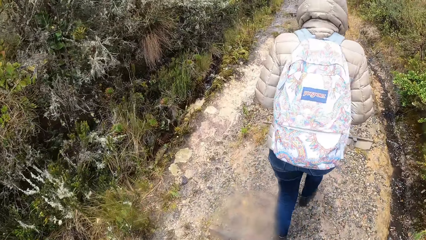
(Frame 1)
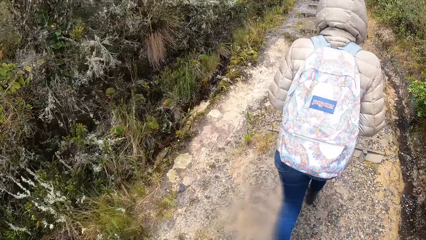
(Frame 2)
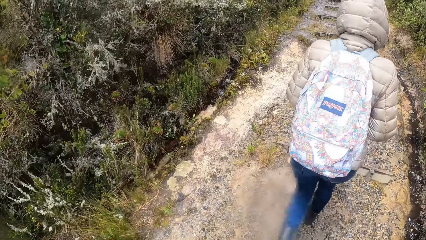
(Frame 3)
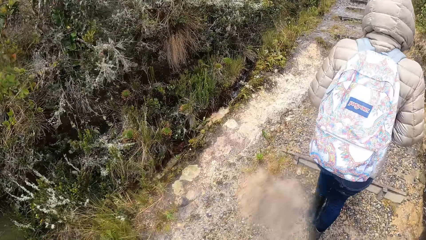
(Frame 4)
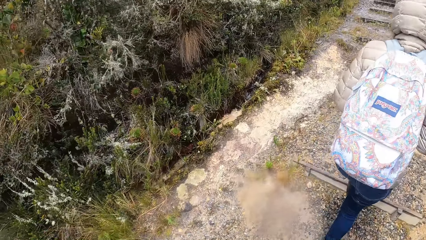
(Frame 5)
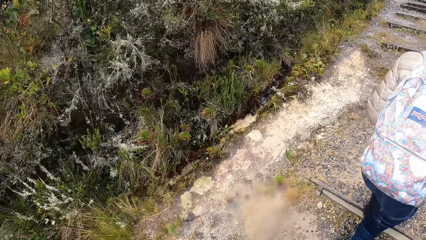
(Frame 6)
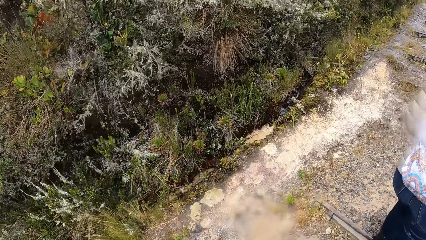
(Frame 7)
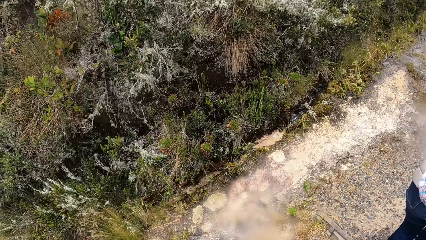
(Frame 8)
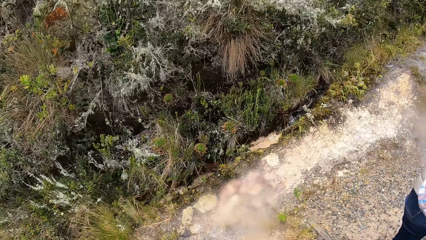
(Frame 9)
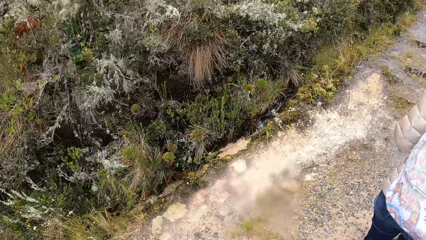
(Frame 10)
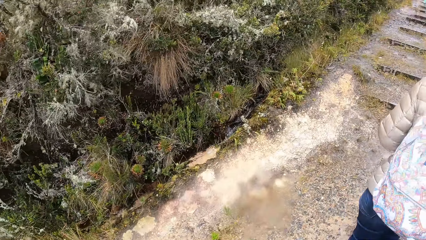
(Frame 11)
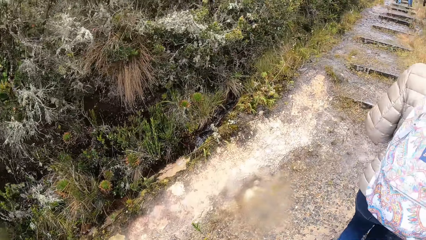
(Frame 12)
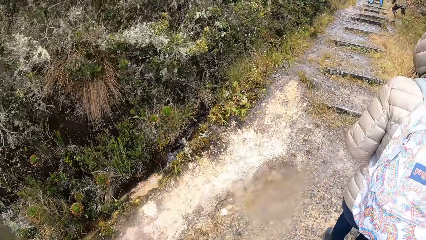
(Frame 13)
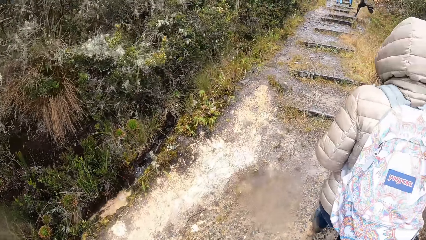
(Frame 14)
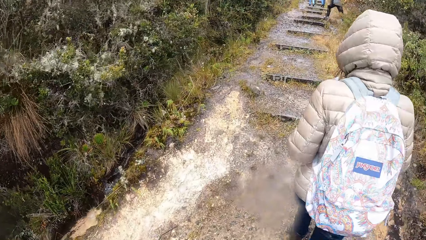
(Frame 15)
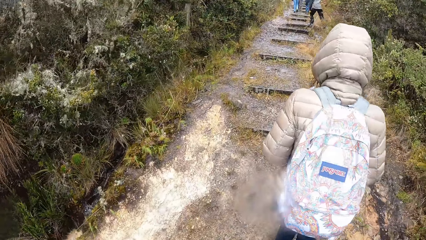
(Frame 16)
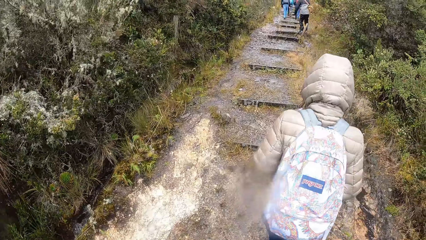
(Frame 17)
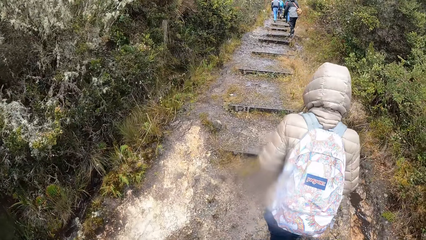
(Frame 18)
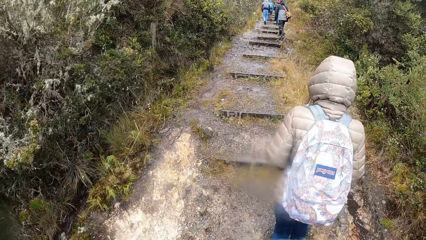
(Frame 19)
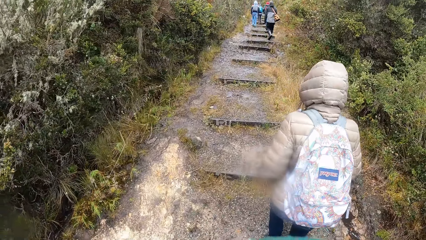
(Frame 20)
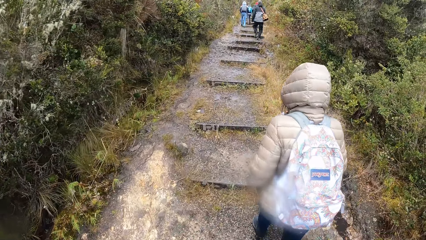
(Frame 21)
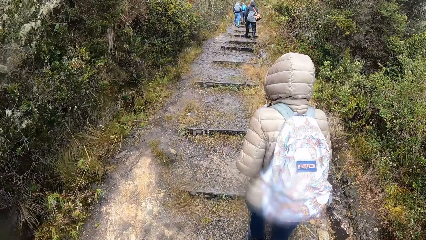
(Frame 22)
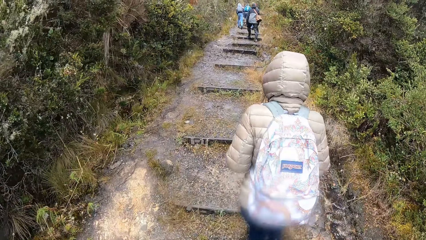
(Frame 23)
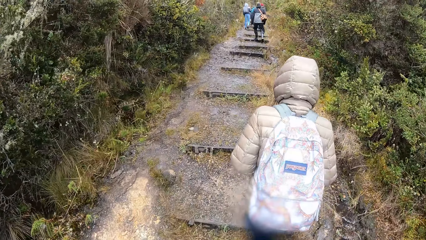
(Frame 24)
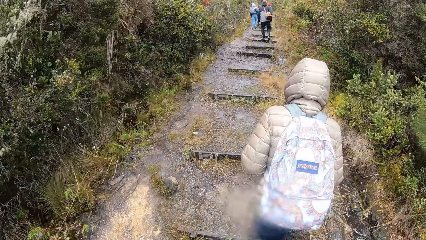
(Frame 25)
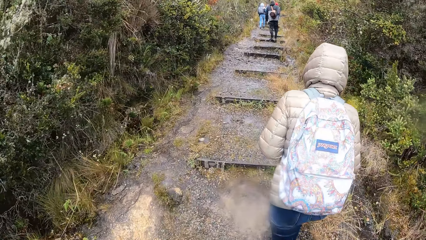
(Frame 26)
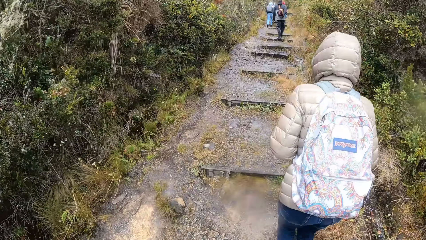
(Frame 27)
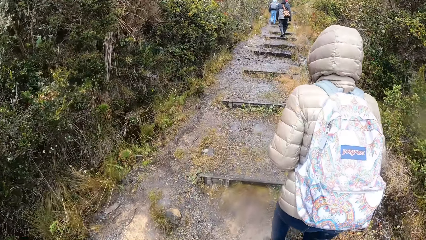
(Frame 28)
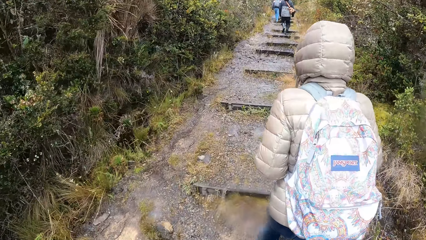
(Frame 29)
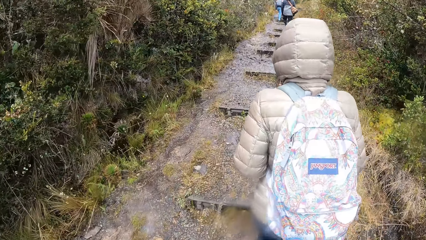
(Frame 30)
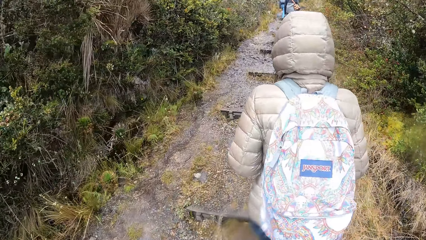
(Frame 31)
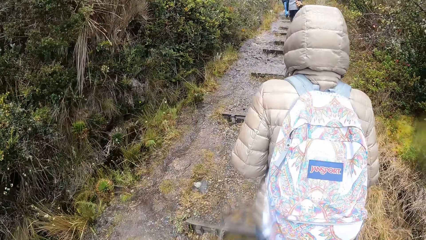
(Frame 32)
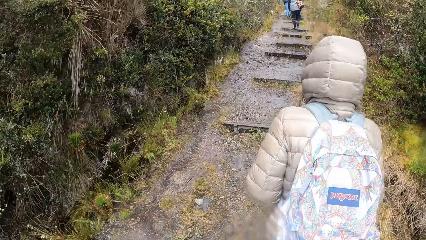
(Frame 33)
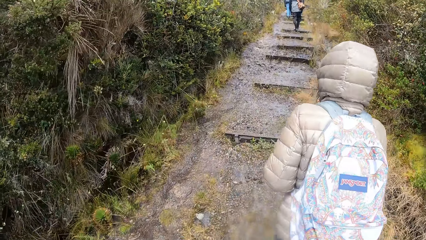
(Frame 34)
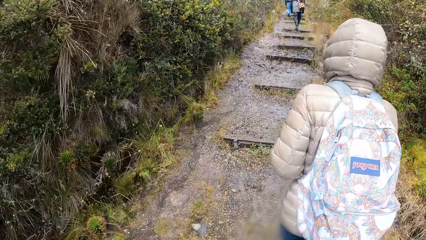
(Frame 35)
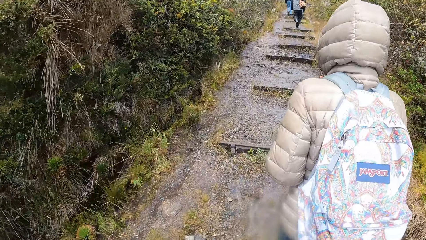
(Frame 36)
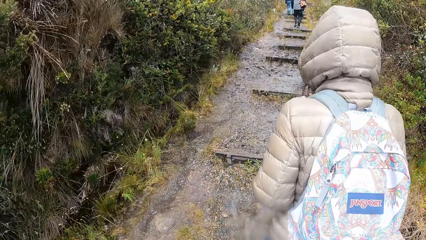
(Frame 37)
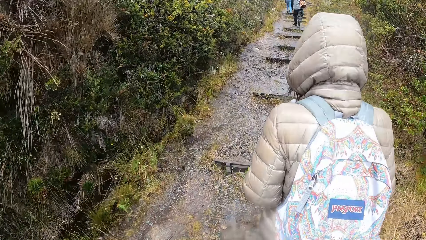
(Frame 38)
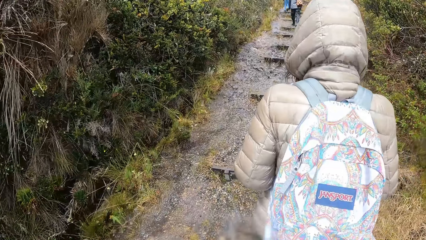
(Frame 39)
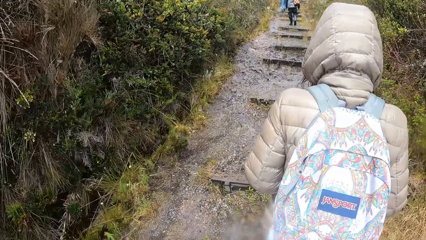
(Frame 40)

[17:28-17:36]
The camera wearer looks around.

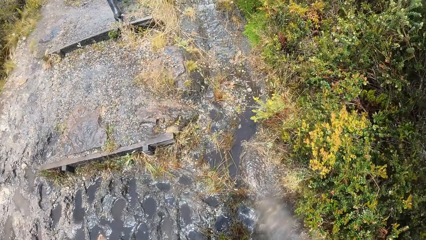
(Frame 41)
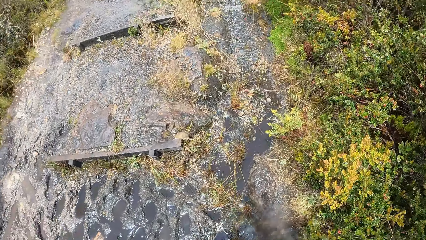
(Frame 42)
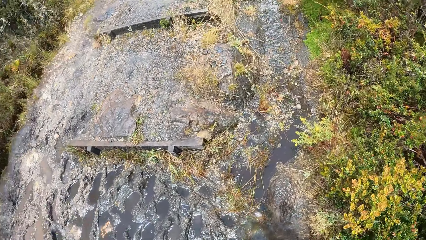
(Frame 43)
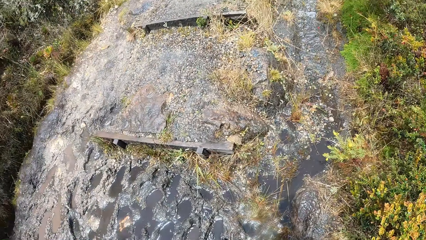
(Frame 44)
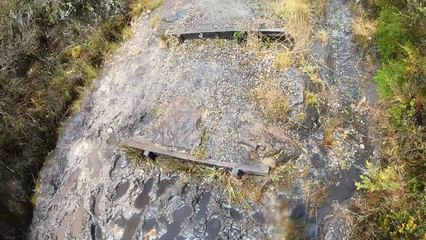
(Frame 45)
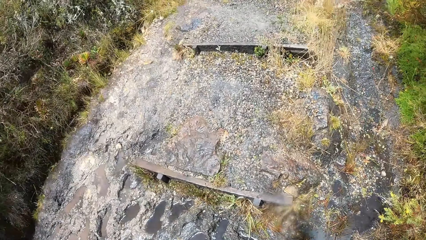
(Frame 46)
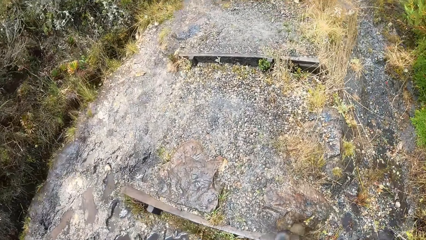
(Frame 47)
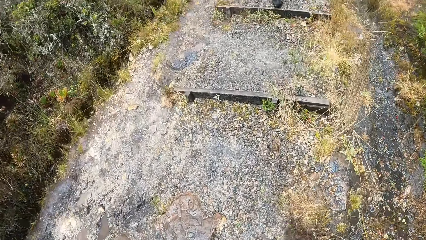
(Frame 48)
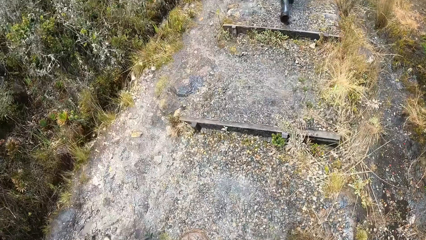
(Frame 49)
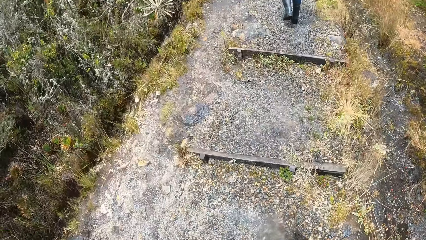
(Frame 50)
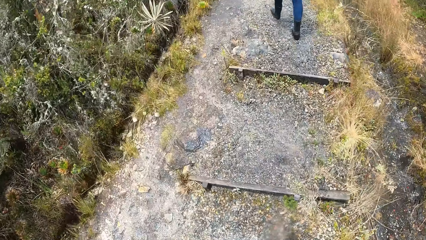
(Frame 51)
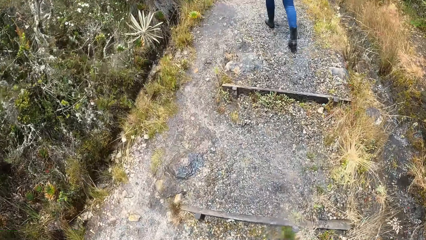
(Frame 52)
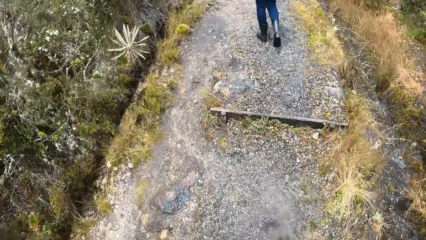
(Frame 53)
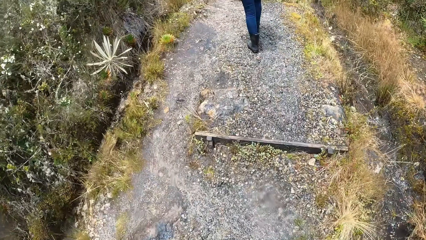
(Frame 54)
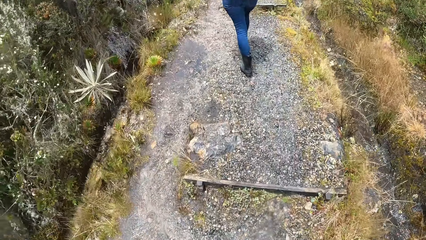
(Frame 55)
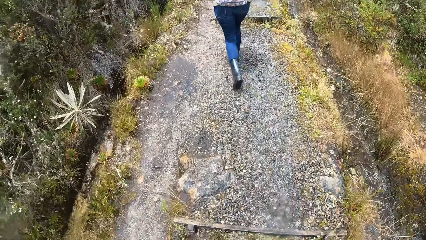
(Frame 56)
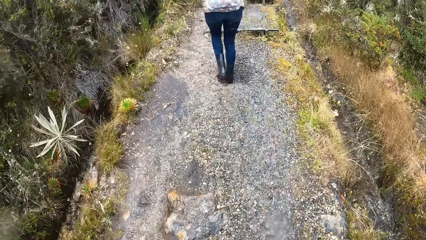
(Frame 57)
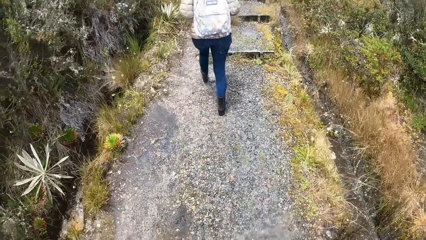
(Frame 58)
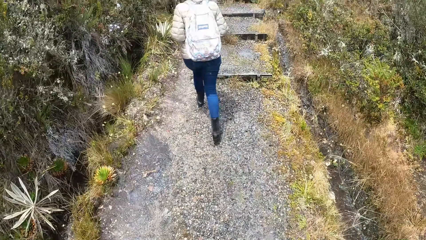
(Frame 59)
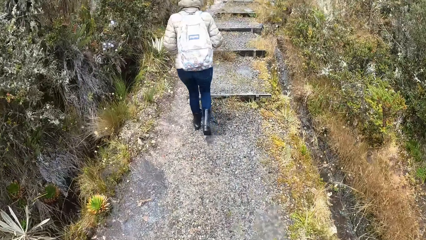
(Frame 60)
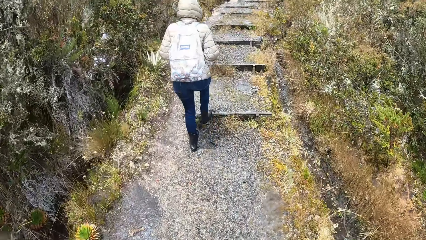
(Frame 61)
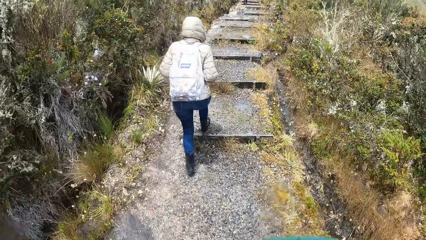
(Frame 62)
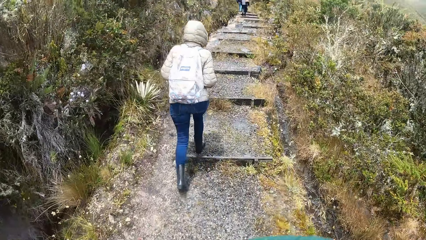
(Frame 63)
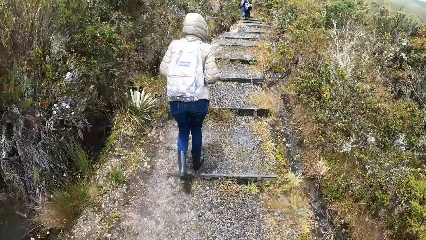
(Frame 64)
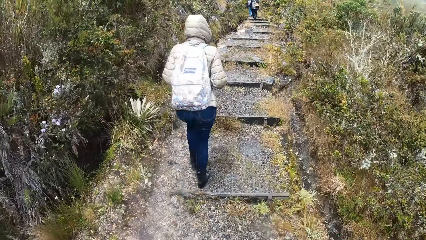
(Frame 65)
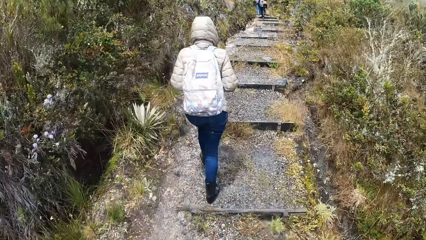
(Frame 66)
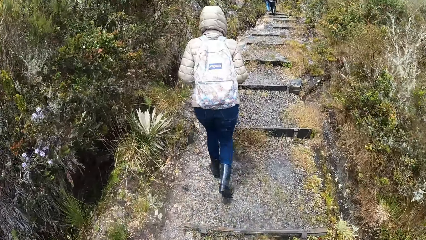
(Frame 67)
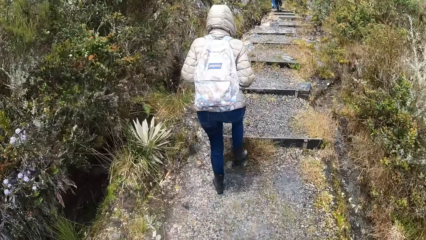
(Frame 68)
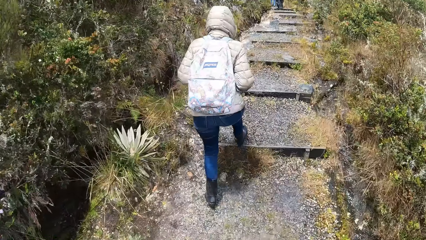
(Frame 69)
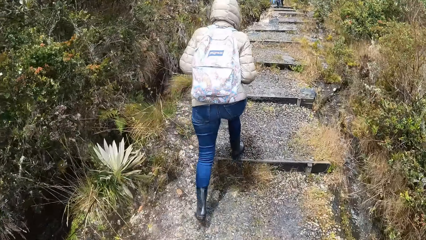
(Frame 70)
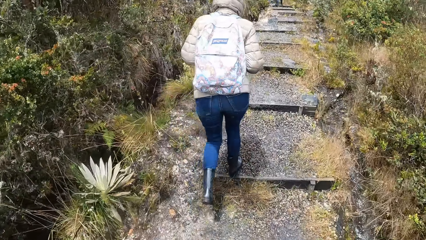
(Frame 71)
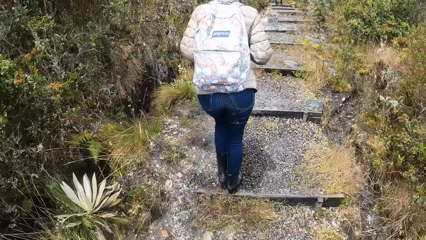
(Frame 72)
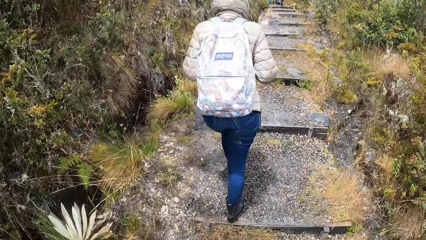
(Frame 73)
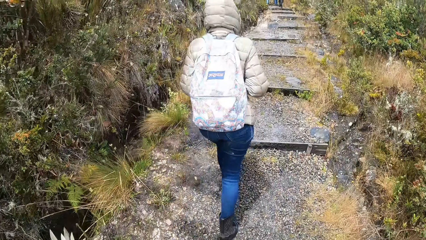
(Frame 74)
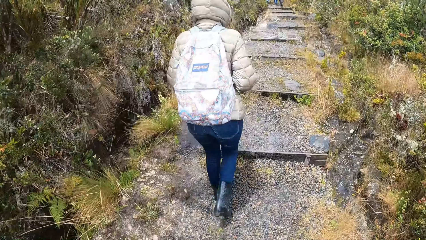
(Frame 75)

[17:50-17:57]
The camera wearer does something.
